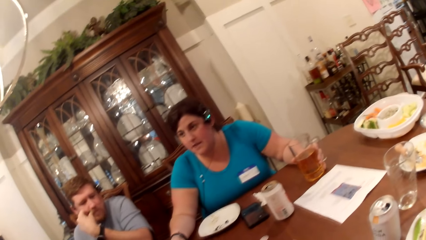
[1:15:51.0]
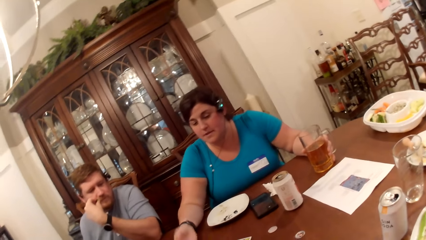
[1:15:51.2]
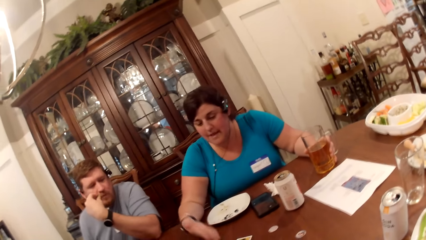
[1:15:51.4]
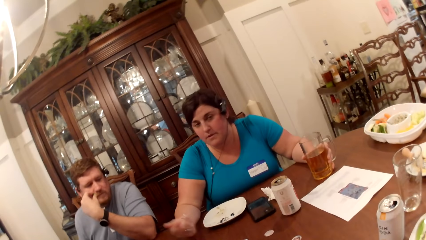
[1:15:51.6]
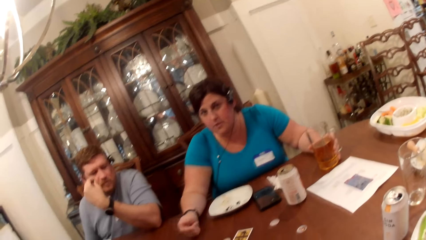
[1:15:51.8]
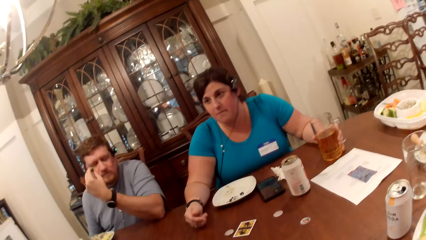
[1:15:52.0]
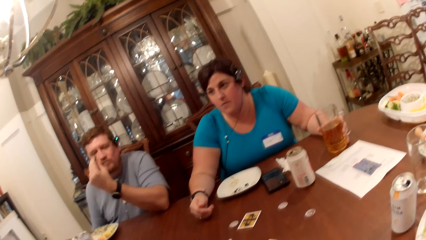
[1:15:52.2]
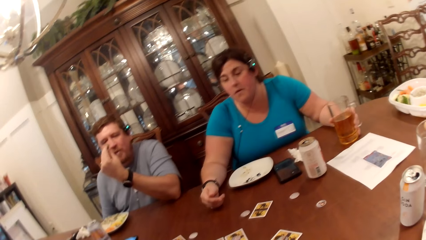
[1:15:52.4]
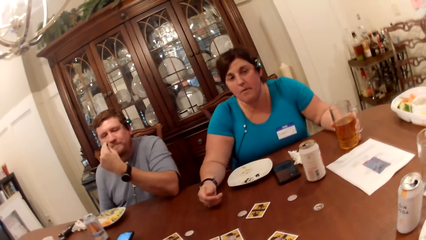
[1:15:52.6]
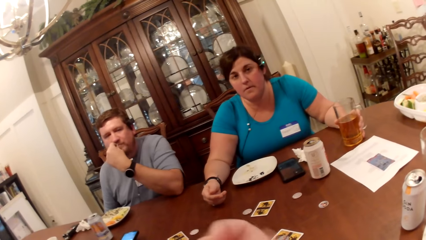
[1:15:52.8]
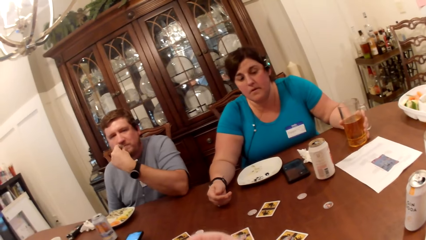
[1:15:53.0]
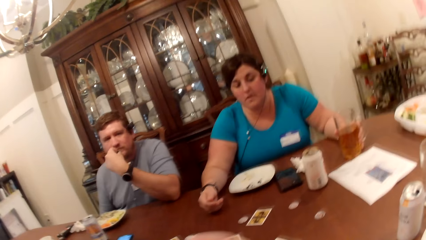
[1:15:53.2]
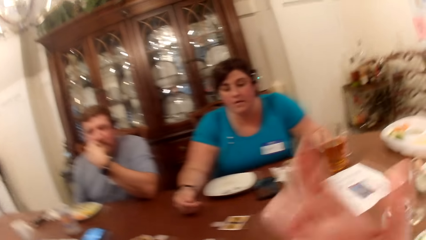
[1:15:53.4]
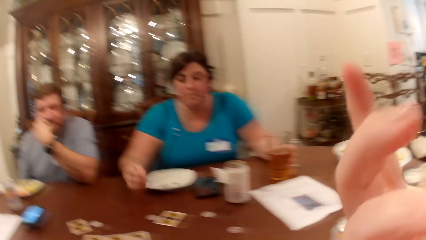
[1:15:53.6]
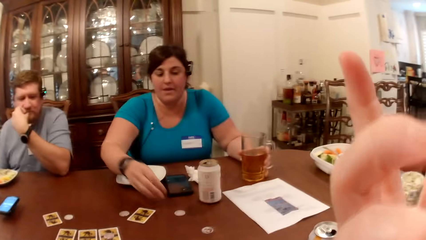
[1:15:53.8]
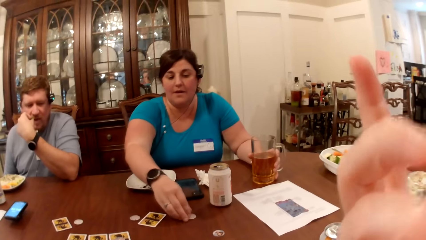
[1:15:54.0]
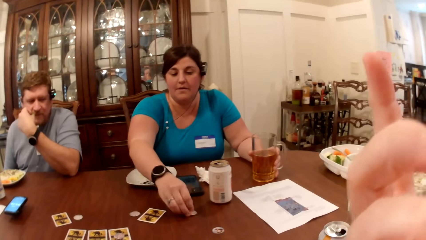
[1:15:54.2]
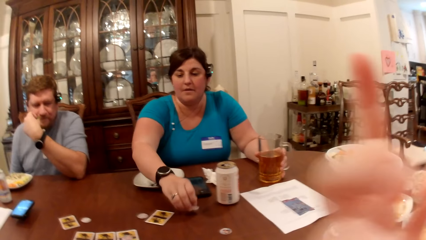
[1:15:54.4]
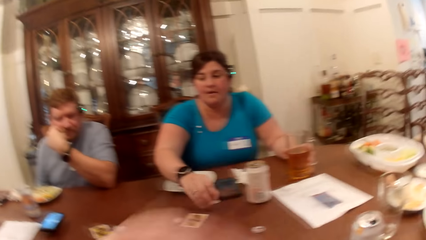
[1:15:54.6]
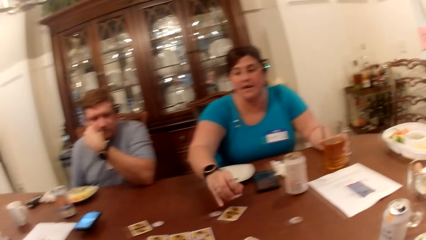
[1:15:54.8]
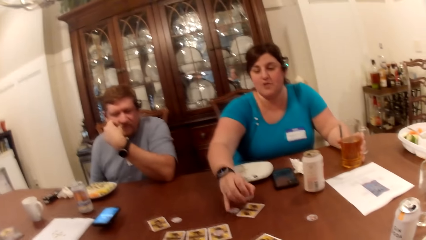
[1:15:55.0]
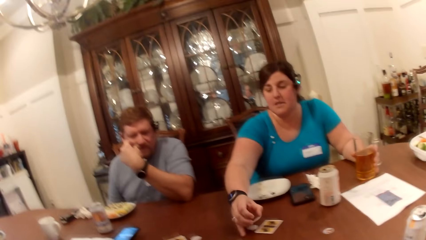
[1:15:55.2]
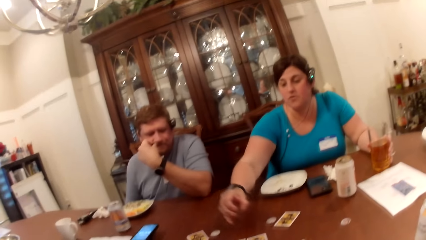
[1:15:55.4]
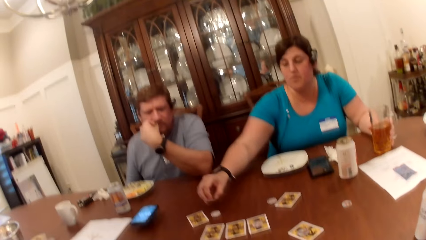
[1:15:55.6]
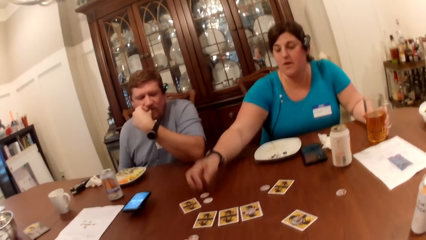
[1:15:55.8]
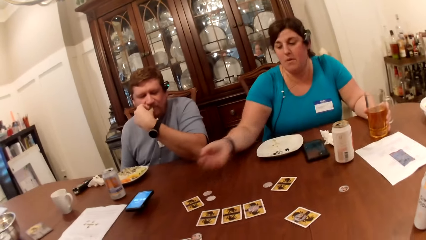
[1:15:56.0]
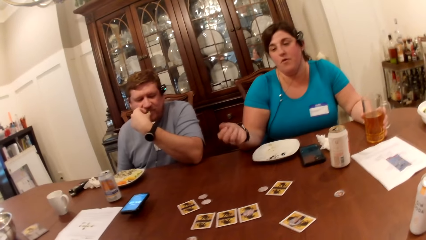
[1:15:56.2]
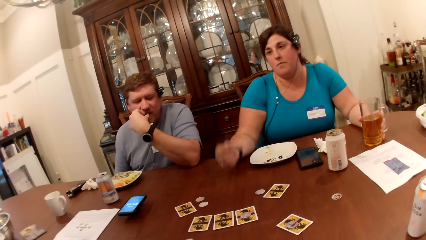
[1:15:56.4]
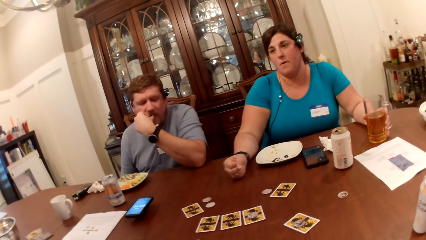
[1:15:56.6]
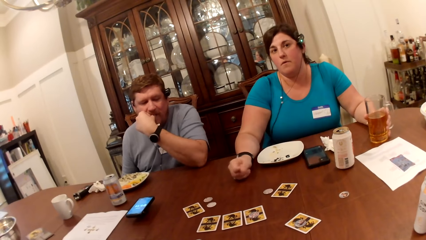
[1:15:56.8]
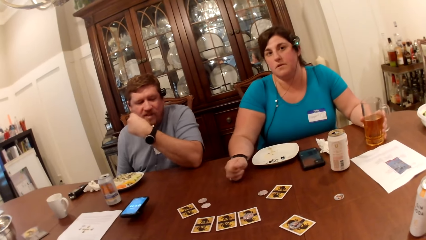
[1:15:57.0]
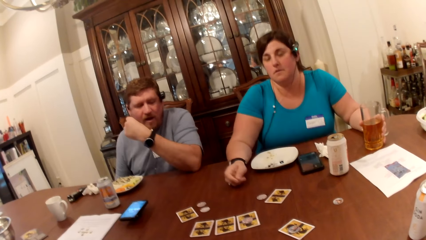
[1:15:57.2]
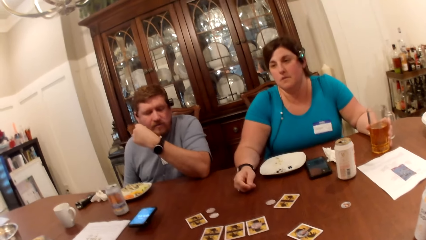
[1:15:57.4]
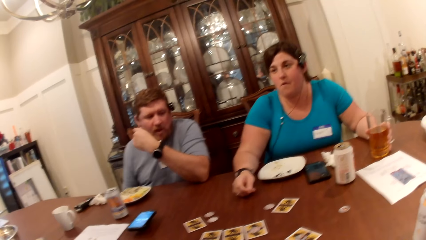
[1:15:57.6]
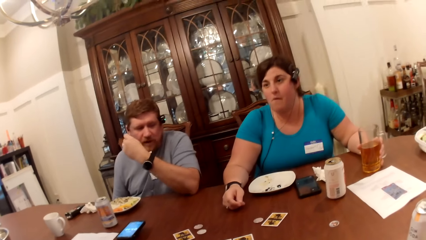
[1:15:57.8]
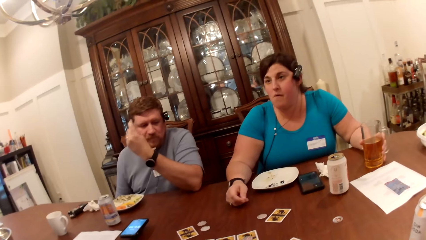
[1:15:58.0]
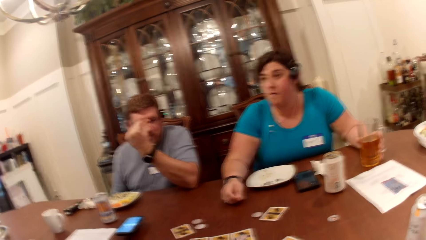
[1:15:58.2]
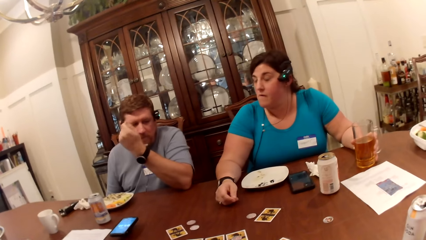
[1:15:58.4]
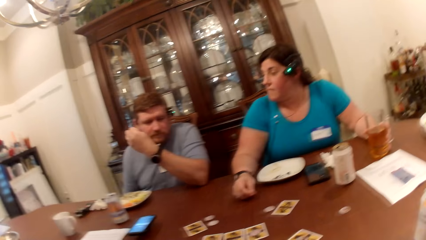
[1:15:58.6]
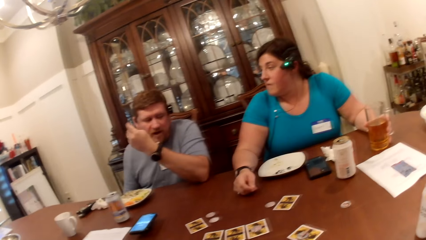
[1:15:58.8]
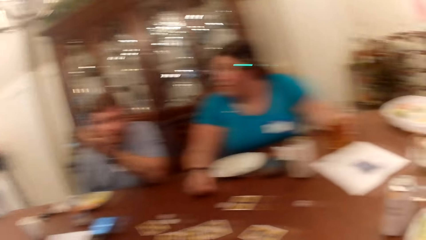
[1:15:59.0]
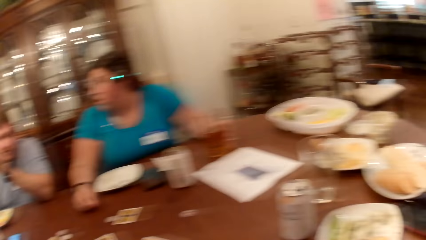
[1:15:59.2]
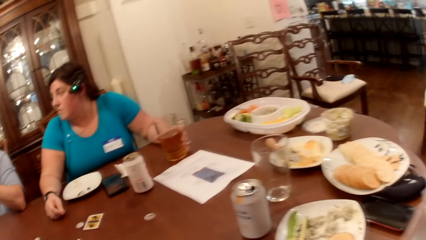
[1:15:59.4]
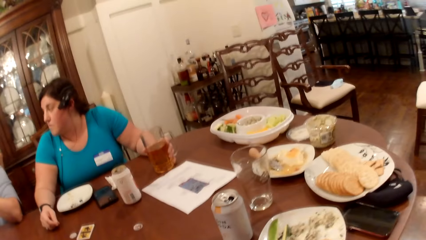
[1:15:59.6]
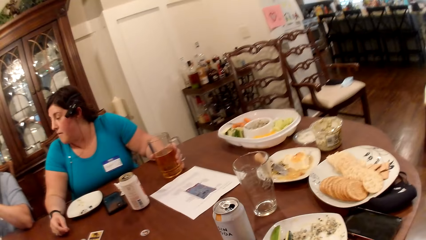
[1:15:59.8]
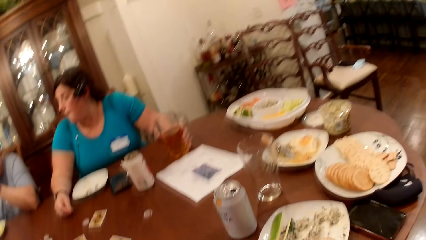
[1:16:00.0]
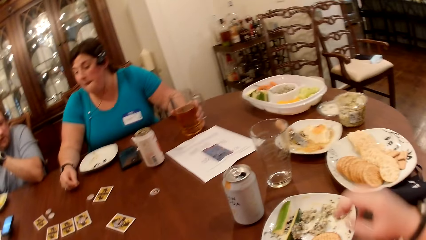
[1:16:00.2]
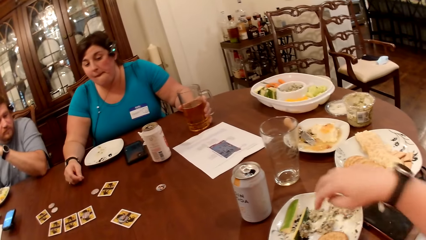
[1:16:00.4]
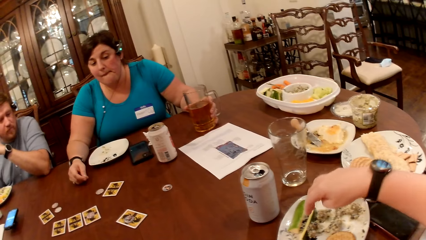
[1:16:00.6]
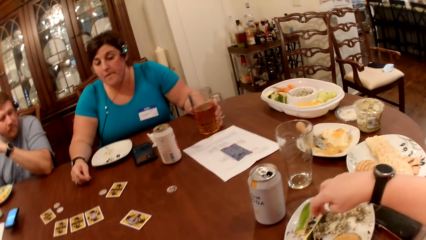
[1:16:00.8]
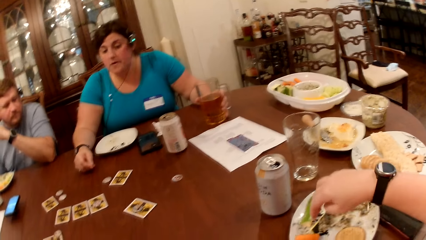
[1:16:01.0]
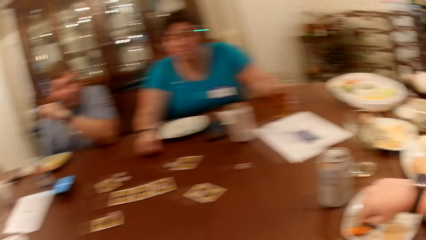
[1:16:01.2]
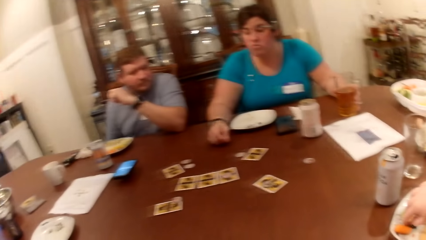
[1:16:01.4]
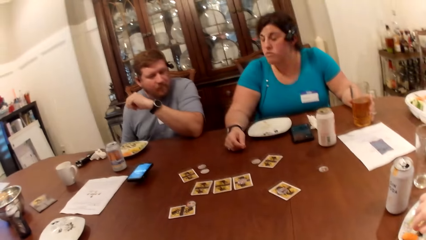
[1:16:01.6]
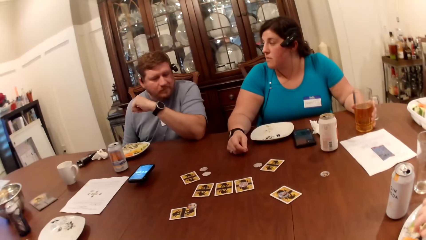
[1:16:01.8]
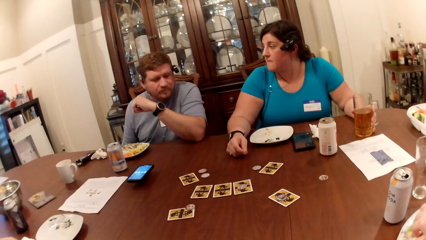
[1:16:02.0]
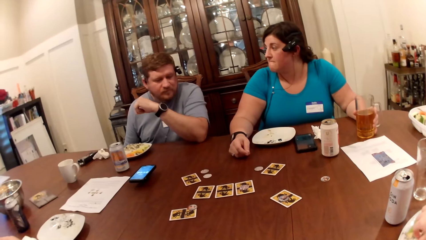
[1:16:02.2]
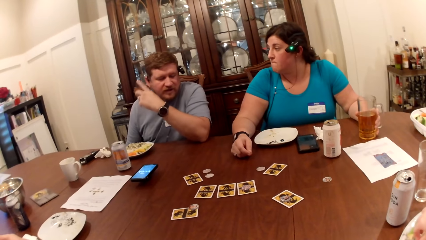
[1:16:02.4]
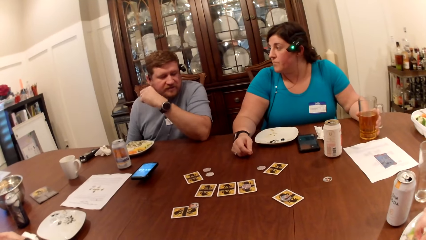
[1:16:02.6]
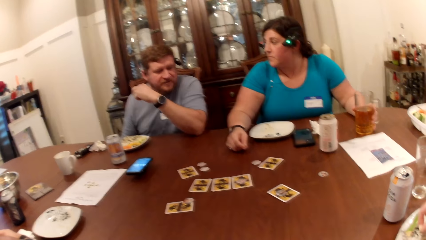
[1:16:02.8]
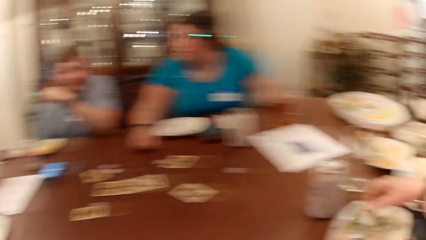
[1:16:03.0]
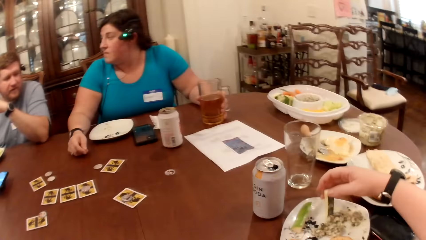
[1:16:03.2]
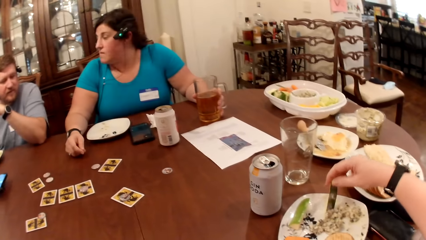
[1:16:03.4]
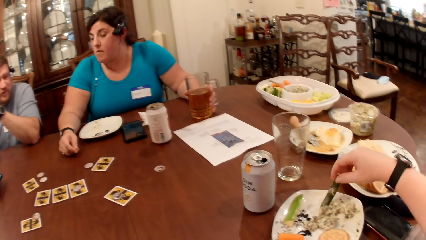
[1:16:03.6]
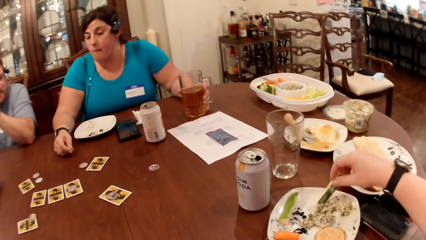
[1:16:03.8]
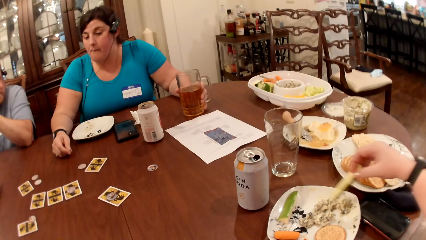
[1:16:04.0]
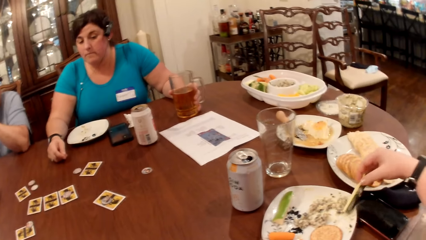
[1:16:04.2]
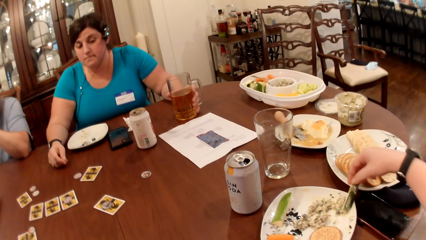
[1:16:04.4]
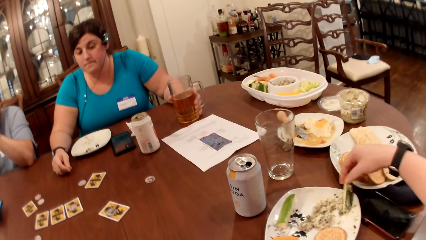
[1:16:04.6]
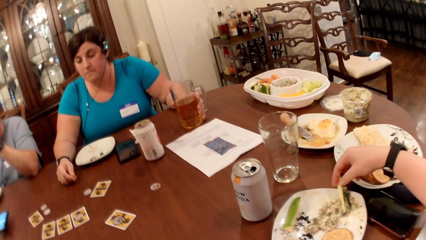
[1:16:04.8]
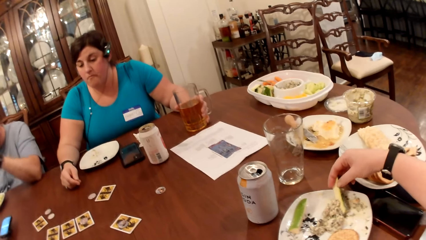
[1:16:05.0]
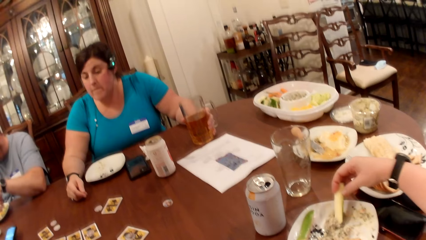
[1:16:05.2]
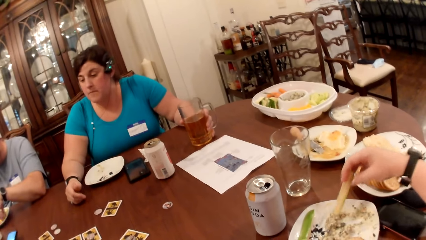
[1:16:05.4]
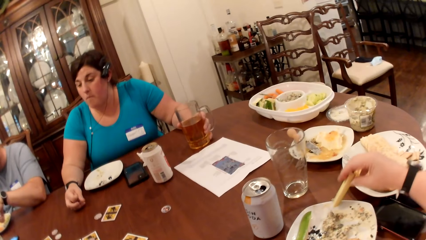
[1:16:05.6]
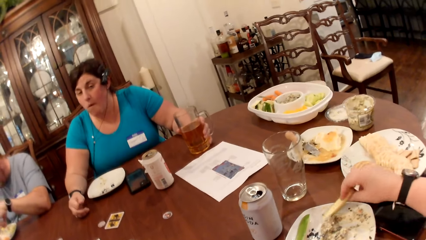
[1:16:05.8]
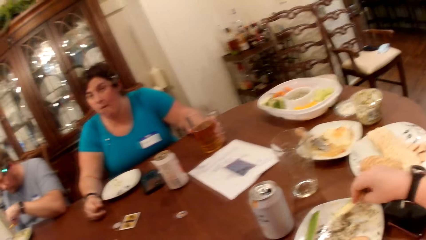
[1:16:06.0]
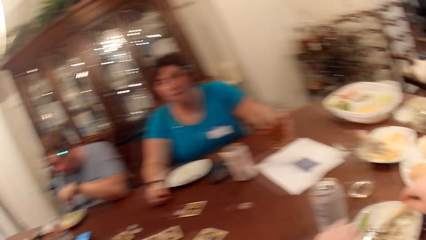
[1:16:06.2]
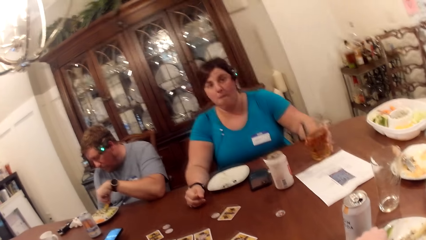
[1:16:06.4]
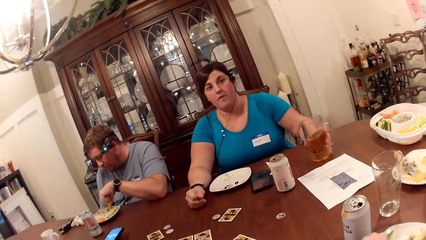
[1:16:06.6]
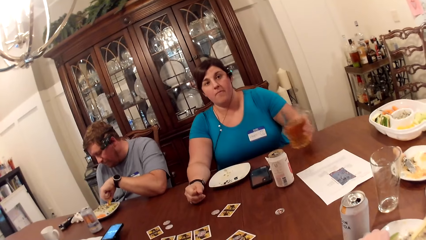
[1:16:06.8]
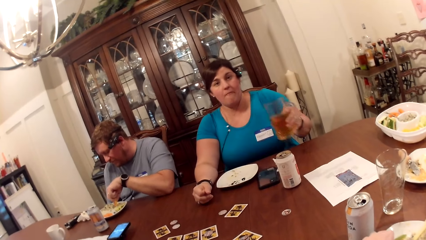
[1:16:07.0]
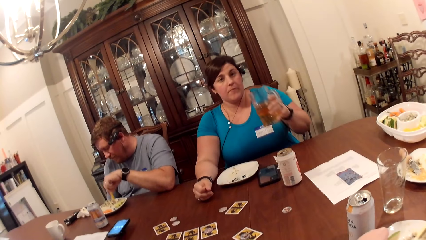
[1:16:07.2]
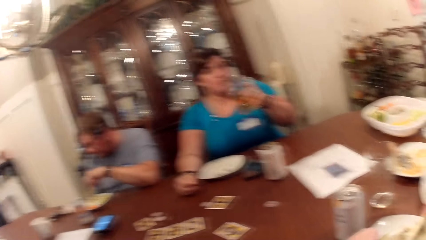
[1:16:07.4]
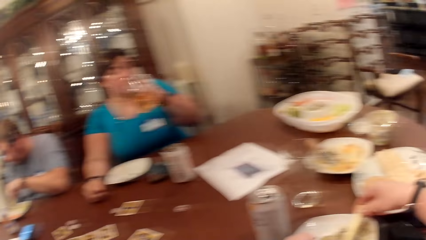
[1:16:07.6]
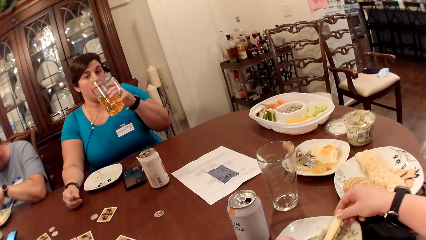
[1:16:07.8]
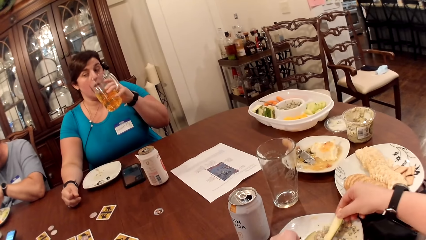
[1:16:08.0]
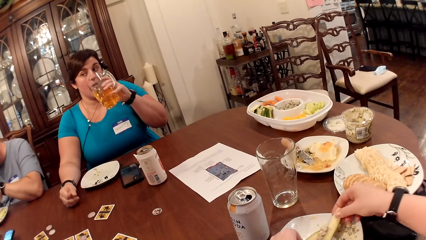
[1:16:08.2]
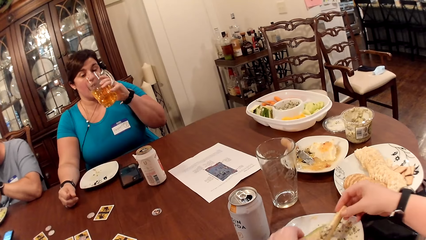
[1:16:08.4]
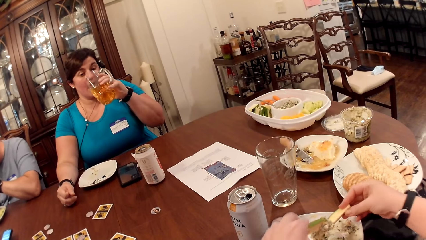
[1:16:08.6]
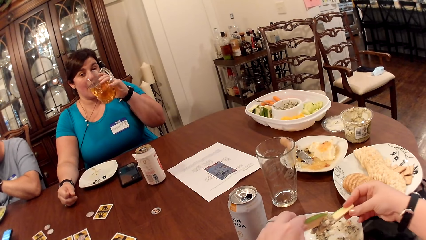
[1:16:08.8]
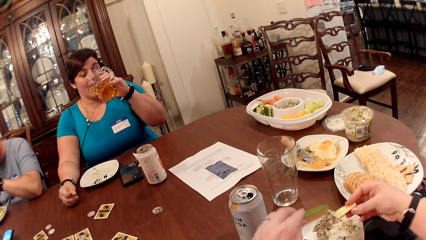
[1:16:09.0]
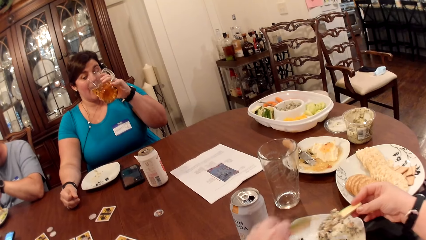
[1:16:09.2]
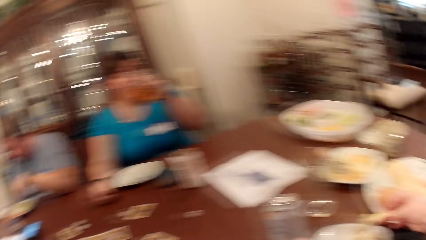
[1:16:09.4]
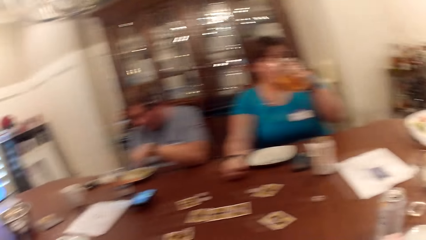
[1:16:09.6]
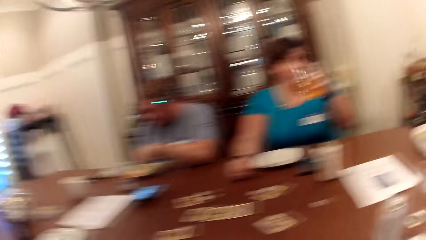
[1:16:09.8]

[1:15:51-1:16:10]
The camera wearer looks around. She touches her face with her right hand. A woman picks a chip from the table with her right hand. The woman moves something on the table. The woman places the chip in her right hand on the table. The camera wearer looks around. She moves a slice of cucumber in the plate with her right hand. She picks the slice of cucumber from the plate with her right hand. She scoops cream from the plate with the slice of carrot in her right hand. A man picks food from the plate on the table with his left hand. The woman picks the glass cup from the table with her left hand. The woman drinks from the glass cup in her left hand. The camera wearer applies cream to the slice of cucumber in her right hand with the slice of cucumber in her left hand.
